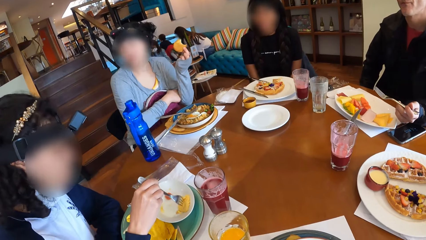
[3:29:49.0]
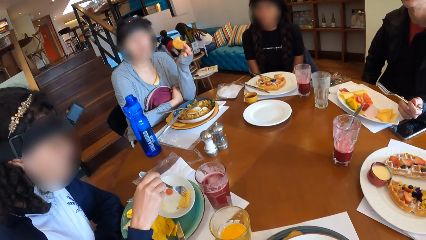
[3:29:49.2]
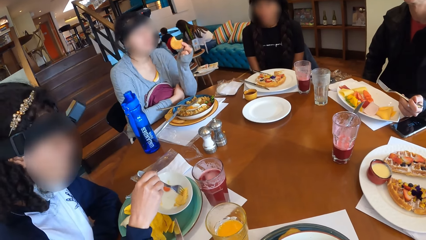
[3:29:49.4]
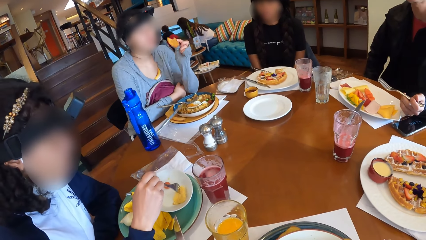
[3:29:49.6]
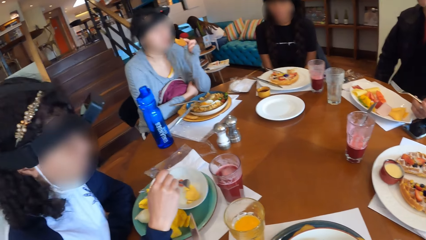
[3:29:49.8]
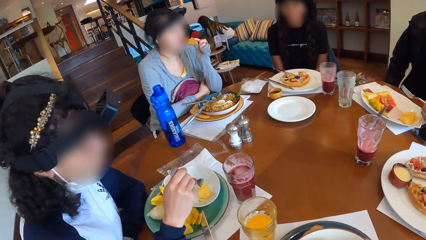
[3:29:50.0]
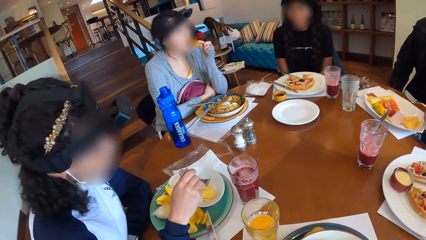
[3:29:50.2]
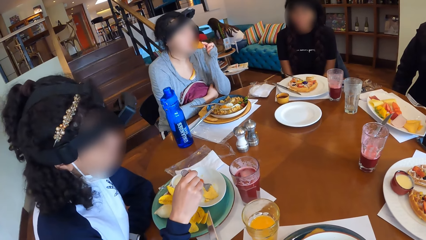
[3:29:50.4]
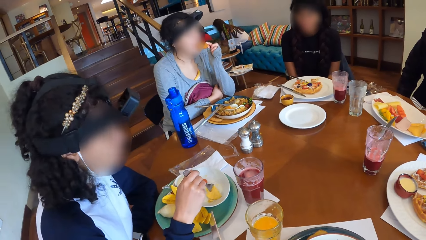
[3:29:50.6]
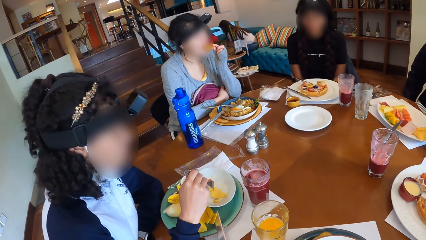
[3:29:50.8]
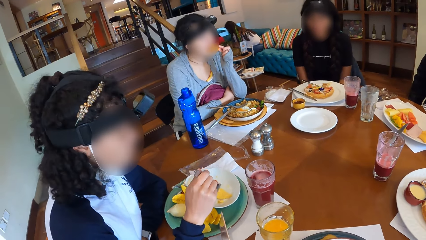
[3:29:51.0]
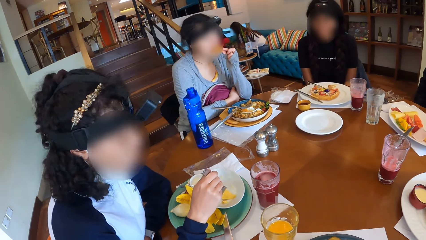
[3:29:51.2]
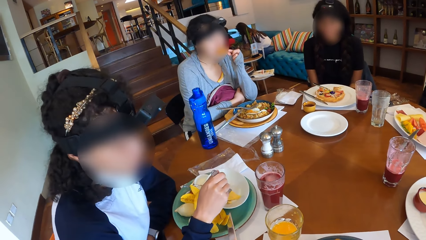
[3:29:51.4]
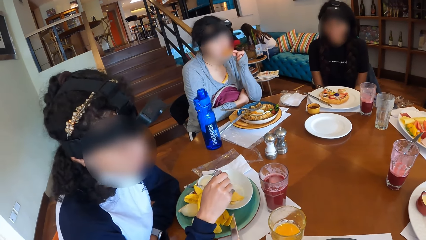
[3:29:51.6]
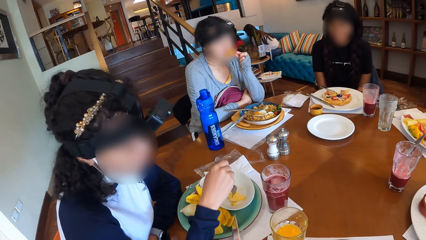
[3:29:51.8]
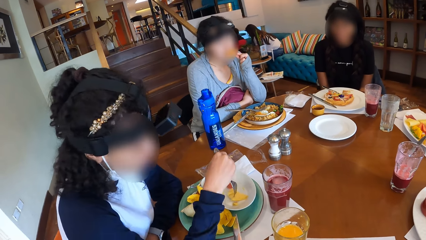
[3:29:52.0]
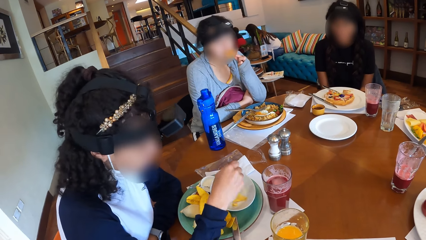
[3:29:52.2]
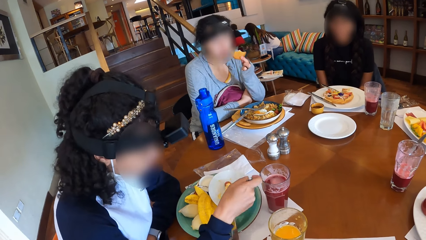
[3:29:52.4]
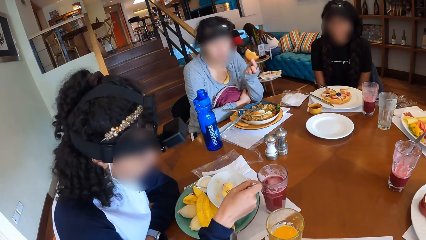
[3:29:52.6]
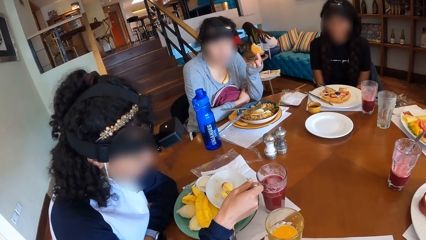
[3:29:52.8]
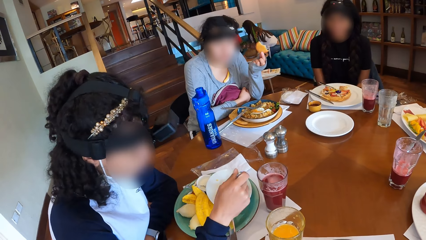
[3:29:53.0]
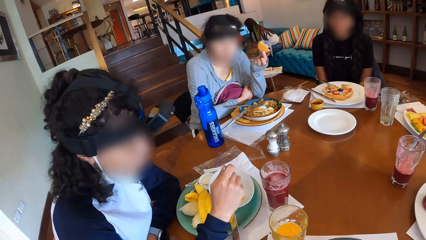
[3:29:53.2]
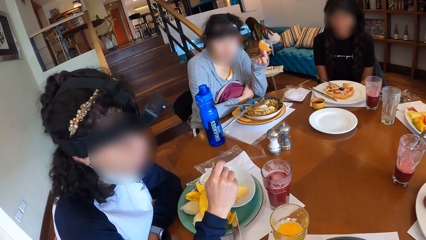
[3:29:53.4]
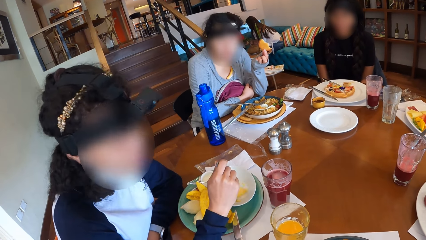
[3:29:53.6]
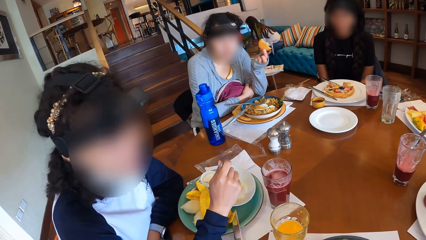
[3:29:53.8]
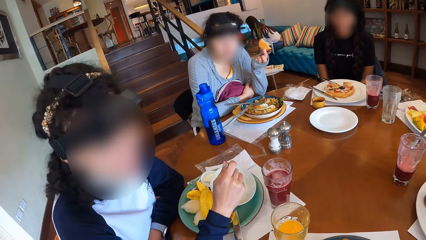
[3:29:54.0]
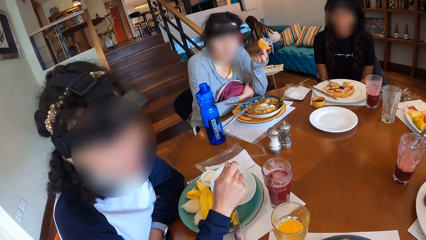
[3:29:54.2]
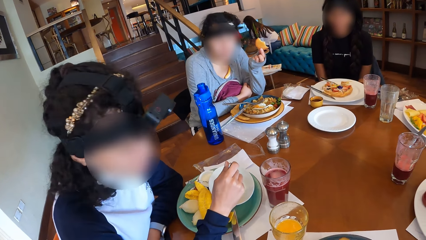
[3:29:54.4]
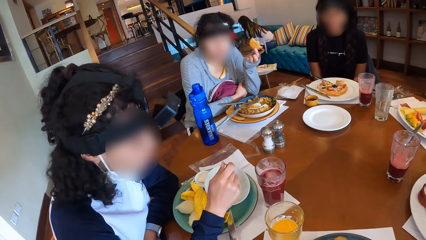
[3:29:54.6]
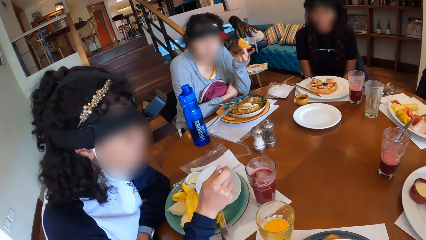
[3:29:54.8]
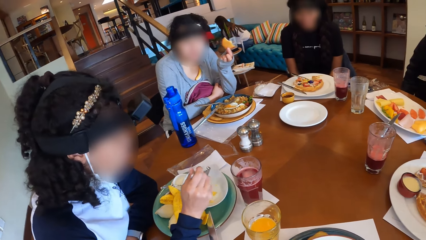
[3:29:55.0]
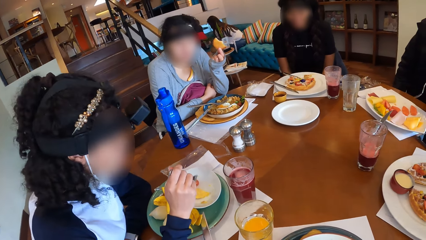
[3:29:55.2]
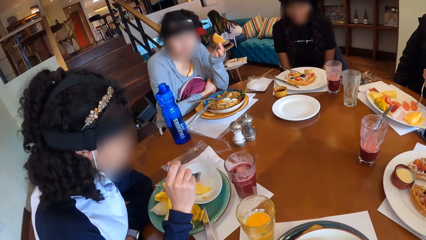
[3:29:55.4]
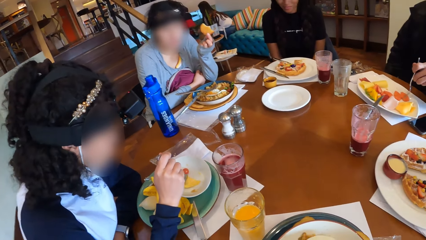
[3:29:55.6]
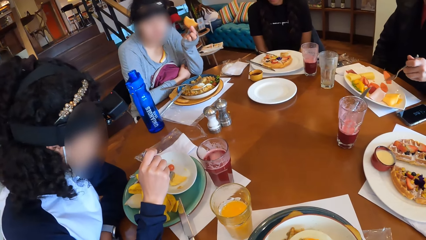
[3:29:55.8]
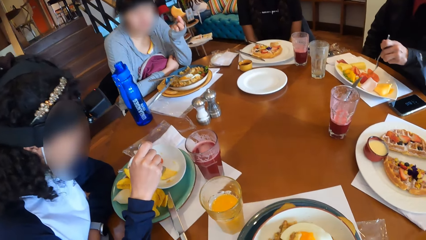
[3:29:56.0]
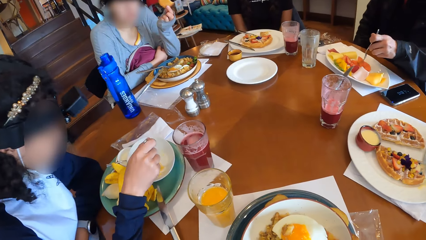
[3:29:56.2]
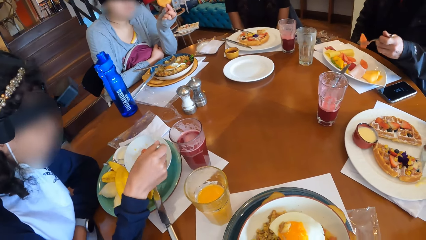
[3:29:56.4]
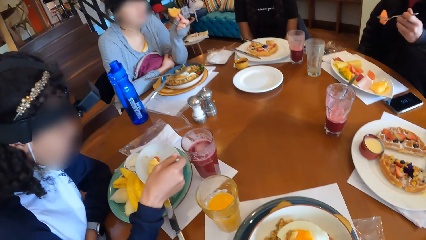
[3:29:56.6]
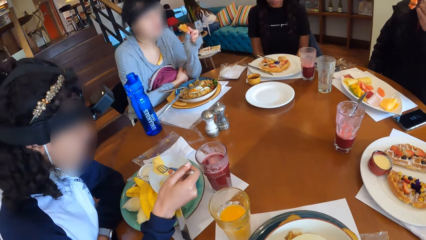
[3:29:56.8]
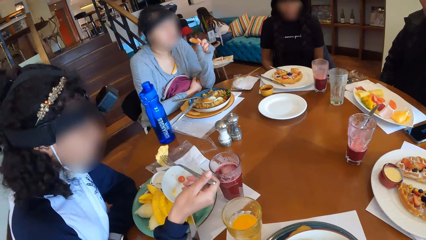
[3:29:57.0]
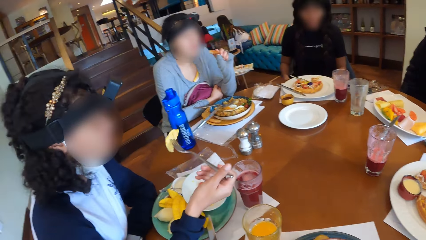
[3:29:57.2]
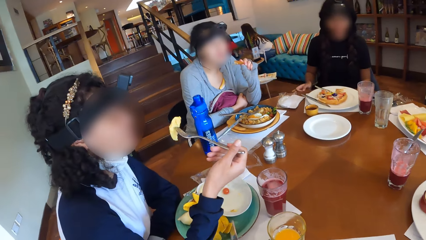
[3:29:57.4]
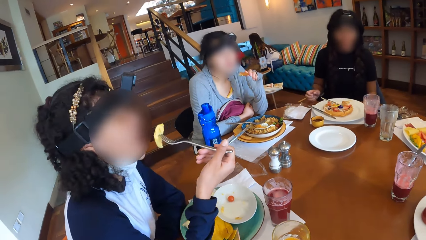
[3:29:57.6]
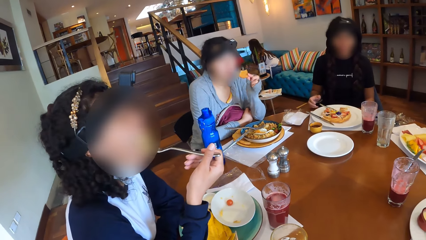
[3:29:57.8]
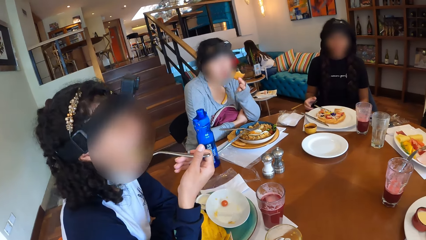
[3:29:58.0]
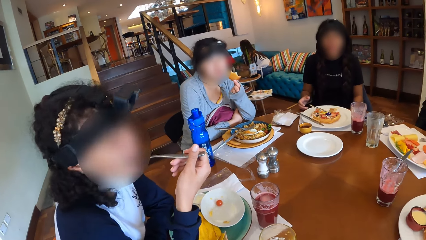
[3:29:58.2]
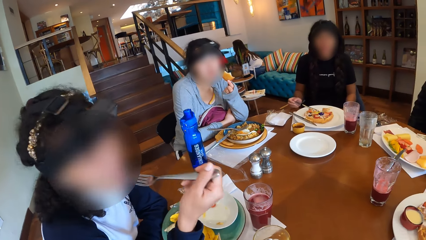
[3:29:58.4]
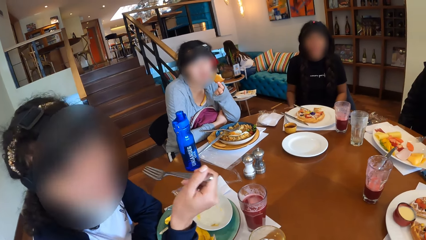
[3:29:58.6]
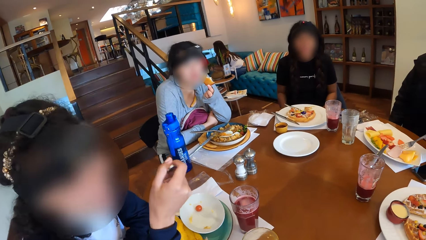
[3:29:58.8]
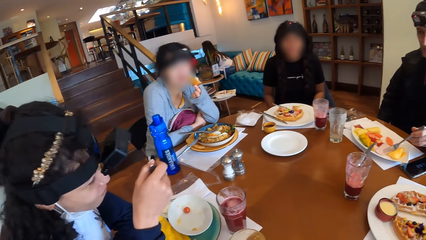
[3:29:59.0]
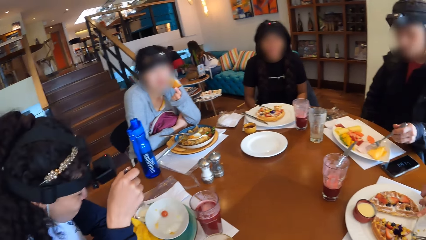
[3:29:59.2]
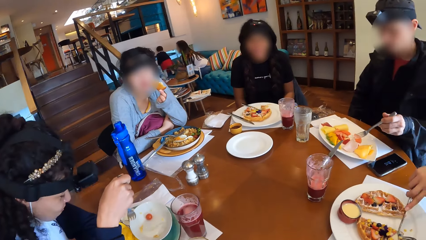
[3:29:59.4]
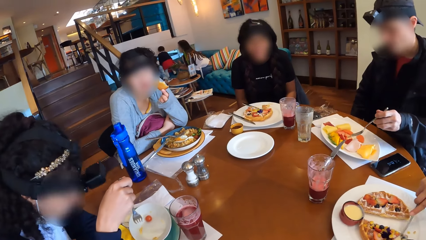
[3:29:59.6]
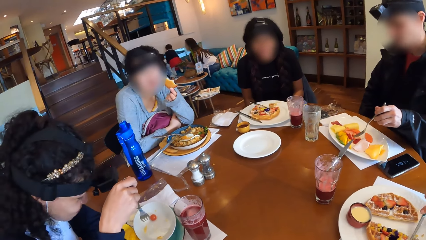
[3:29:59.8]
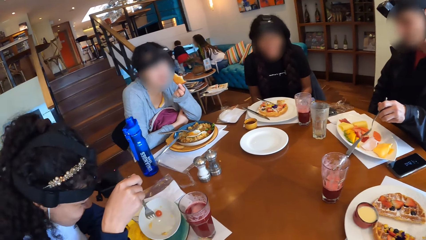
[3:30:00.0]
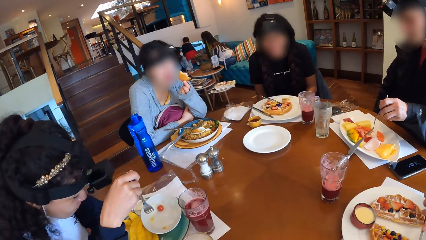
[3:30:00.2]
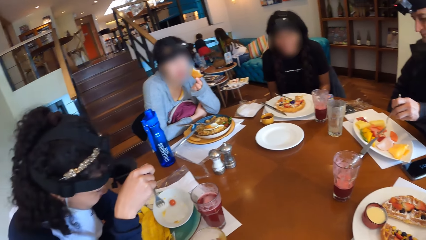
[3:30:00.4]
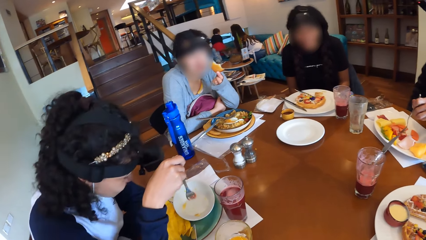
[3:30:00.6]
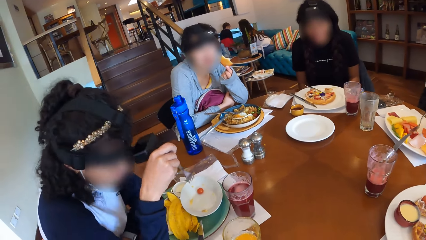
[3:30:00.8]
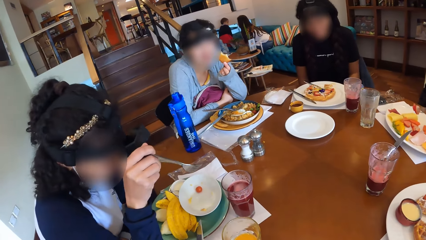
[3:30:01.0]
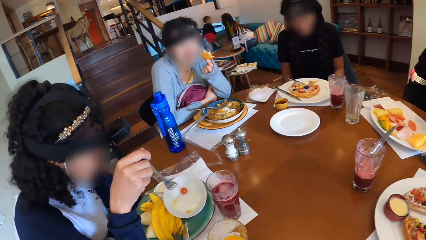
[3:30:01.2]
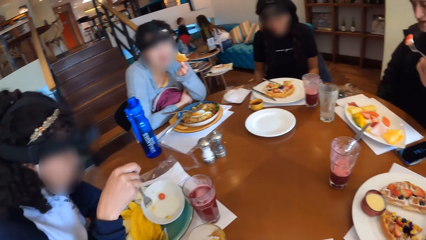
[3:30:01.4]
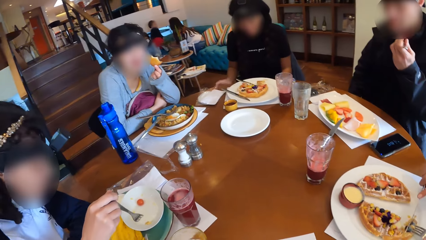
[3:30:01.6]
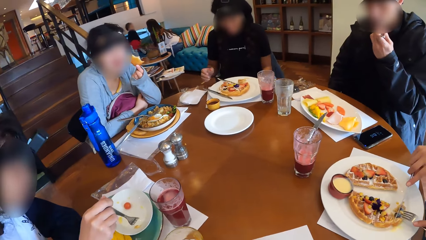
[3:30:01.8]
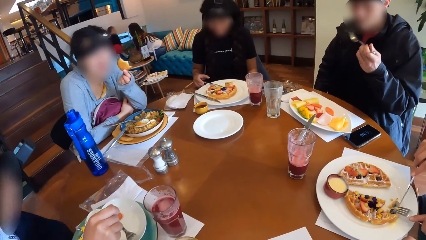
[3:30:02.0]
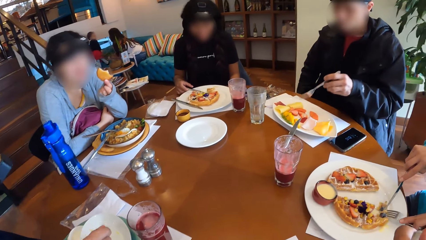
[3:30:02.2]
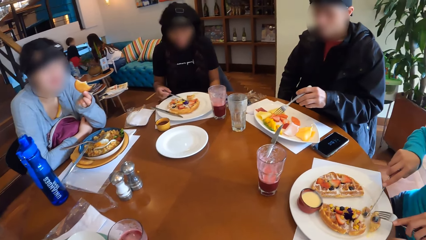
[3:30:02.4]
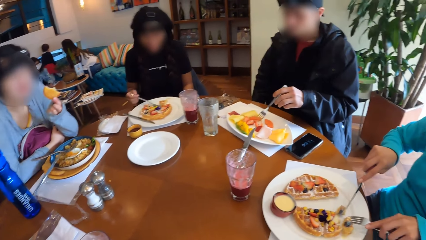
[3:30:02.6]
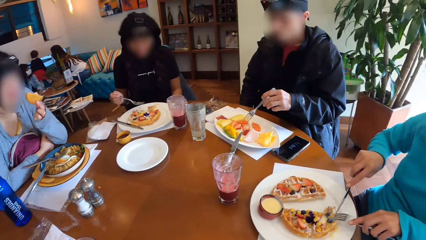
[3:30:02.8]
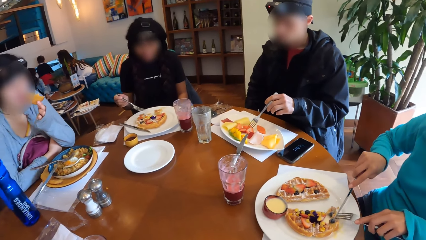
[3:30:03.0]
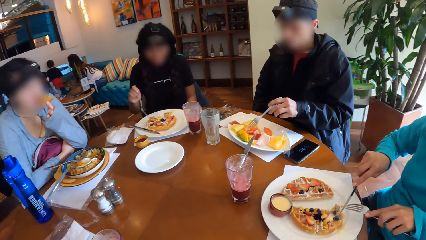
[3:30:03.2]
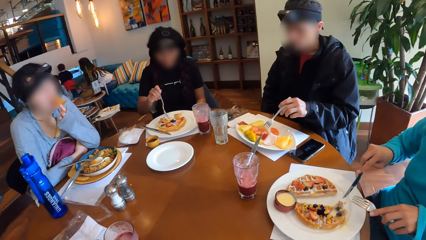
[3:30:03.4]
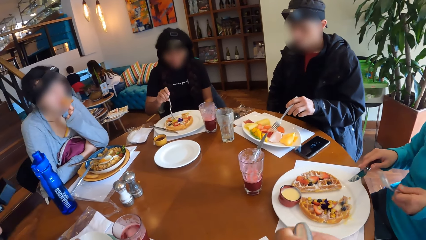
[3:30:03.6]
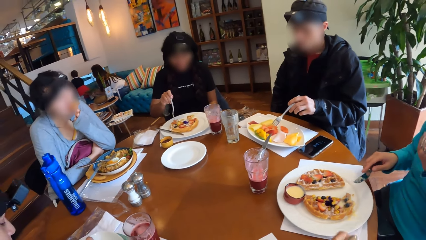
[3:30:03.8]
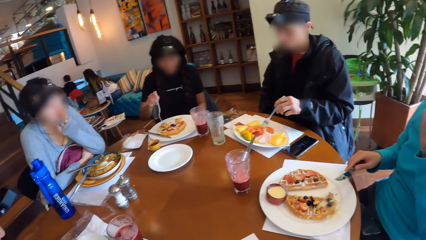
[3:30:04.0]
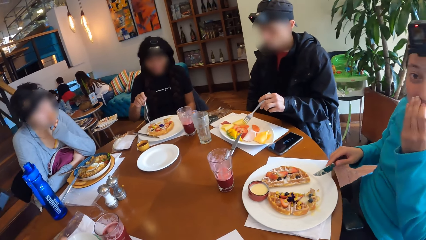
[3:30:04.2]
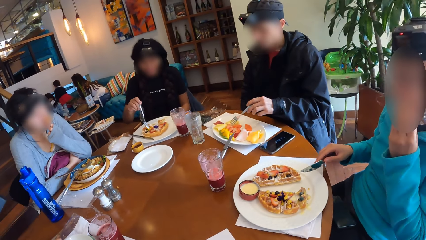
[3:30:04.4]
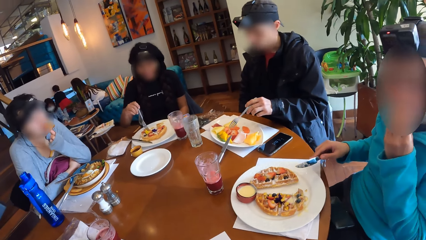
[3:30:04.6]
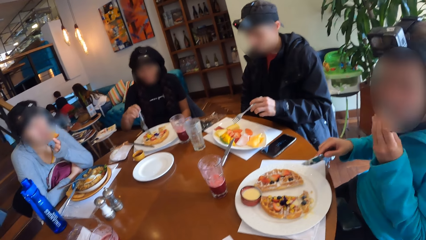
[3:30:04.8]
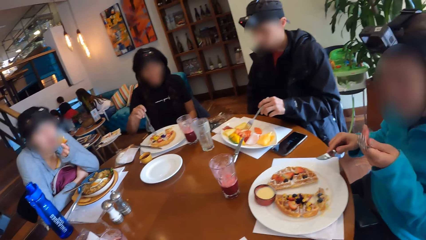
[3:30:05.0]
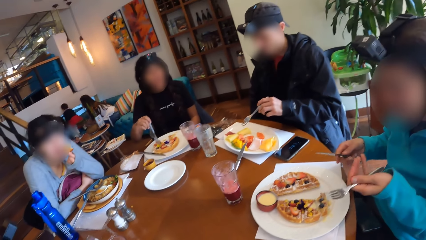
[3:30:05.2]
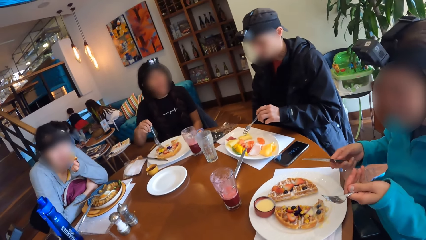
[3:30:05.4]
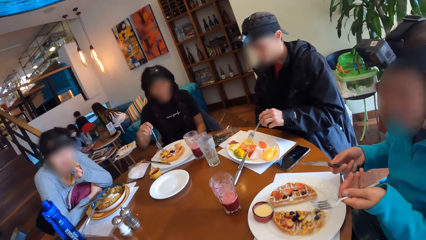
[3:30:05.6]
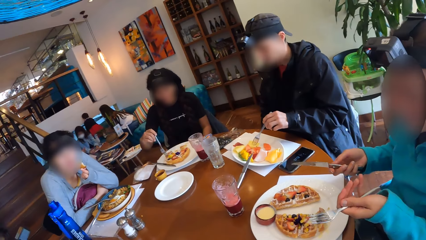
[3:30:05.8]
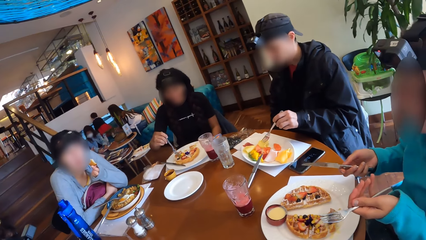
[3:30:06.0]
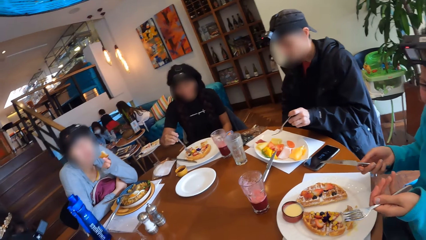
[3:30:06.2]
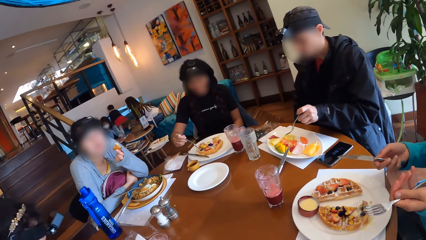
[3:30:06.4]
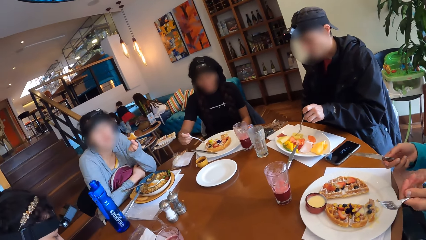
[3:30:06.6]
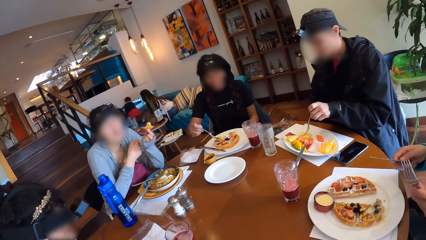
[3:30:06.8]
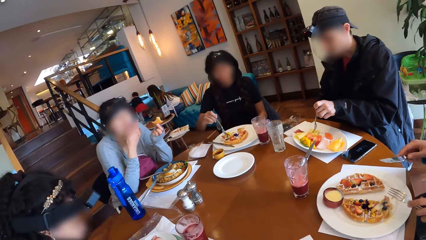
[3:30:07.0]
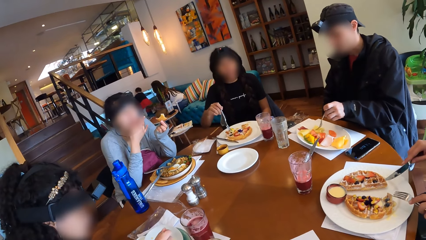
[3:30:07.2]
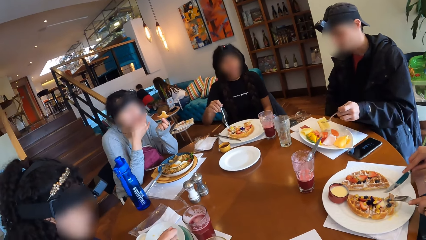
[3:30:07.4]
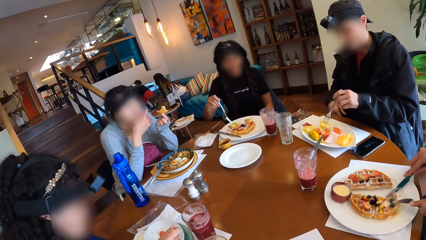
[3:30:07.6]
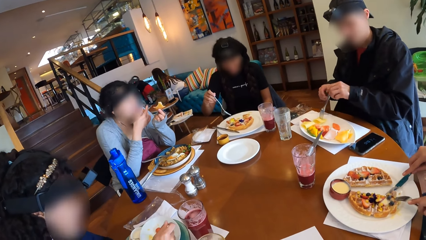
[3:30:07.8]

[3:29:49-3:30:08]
The camera wearer interacts with a woman. They interact with the group of people. They interact with the woman. A man picks fruits from the bowl with the fork in his right hand. He eats the fruit with the fork in his right hand. The woman picks fried egg with the fork in her left hand. She eats fried eggs with the fork in her left hand. The man picks fruits from the bowl with the fork in his right hand. He eats the fruit with the fork in his right hand. Another woman cuts into the waffles with the cutlery in both hands. A third woman eats the biscuit with her right hand. The second woman eats the waffles with the fork in her left hand. The camera wearer interacts with a lady. The third woman eats the biscuit with her right hand.
